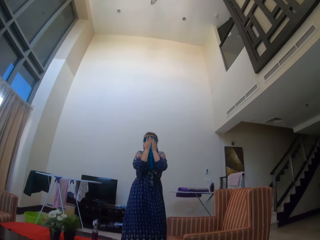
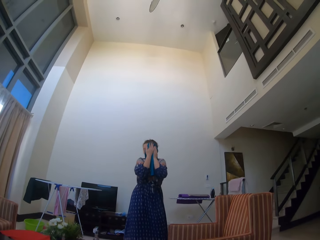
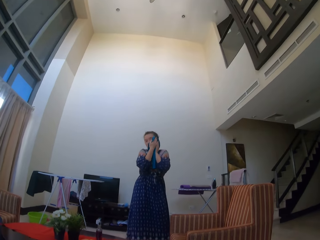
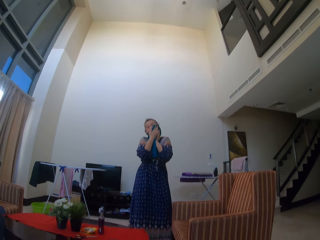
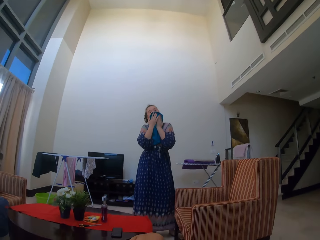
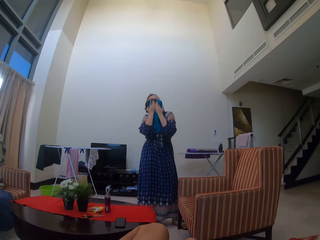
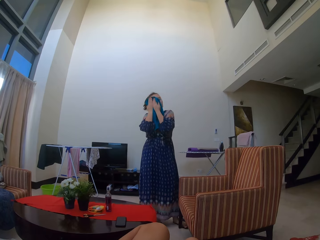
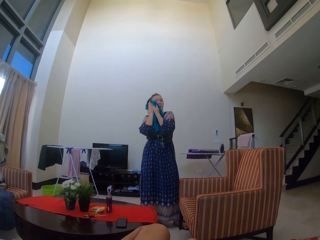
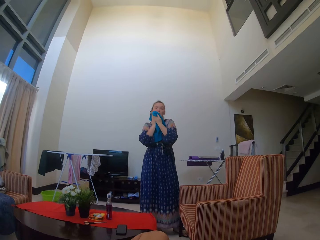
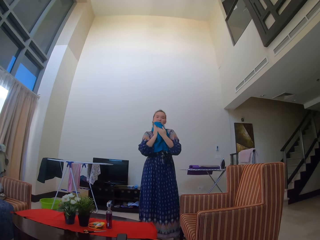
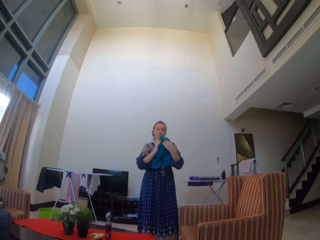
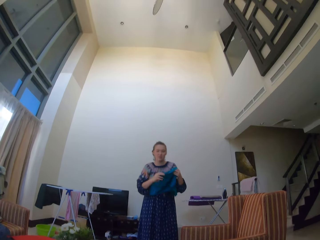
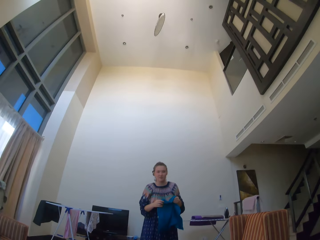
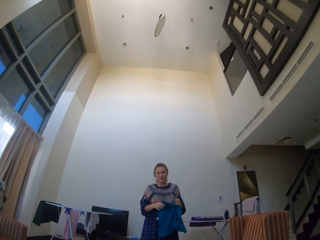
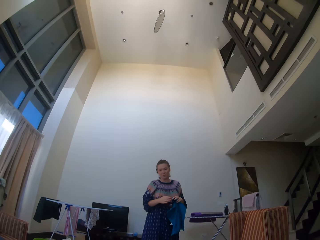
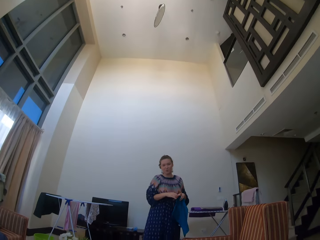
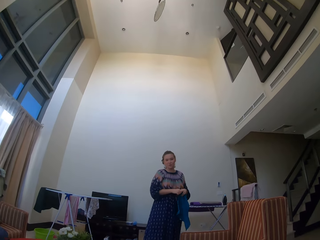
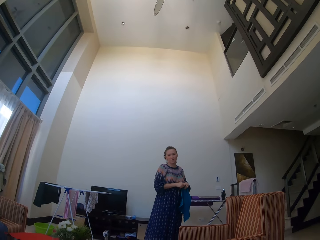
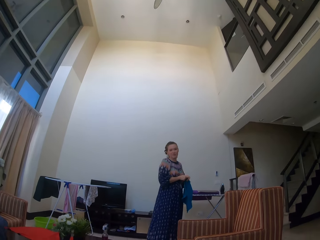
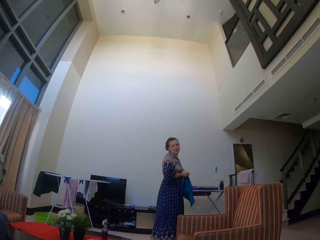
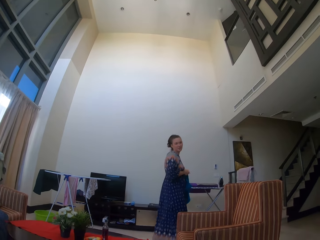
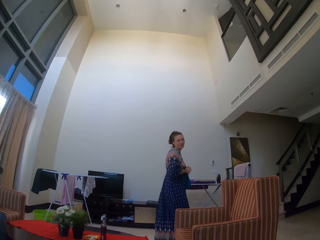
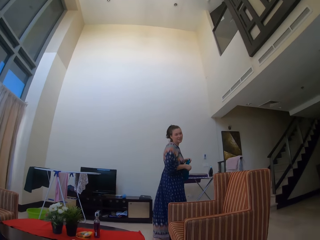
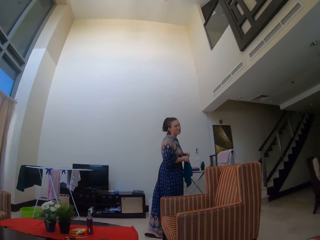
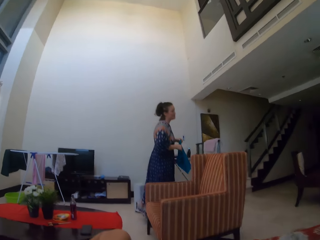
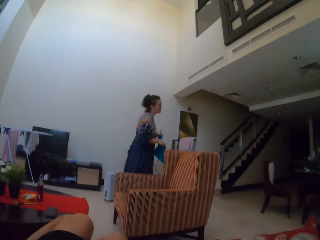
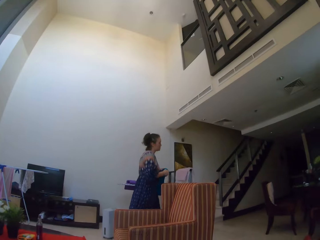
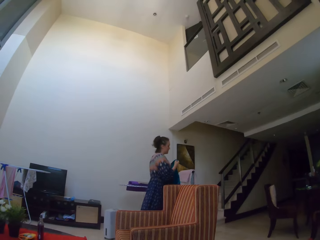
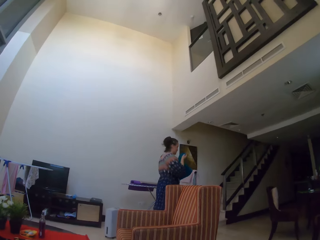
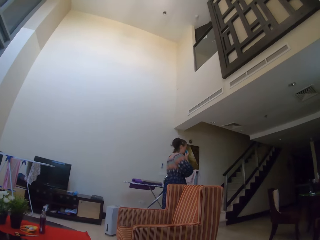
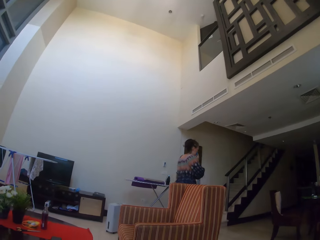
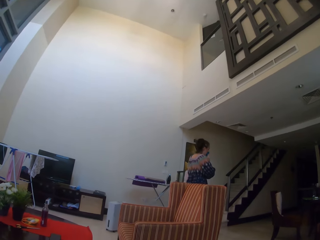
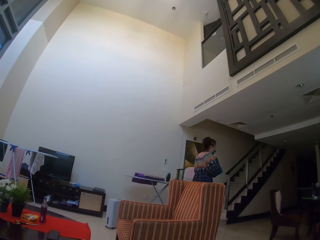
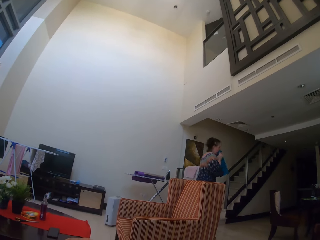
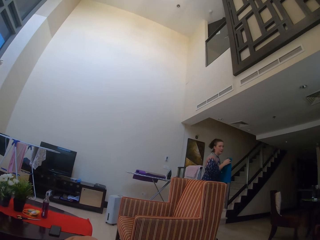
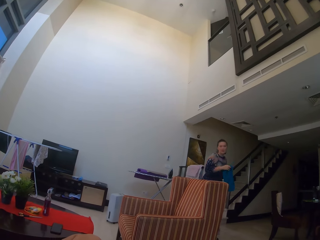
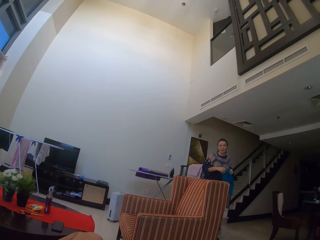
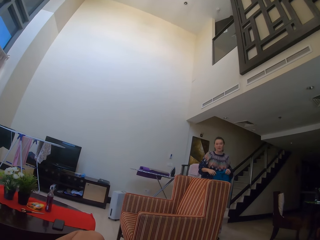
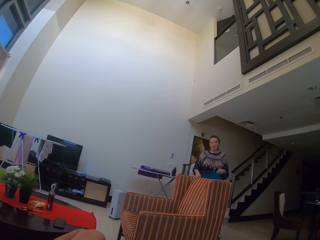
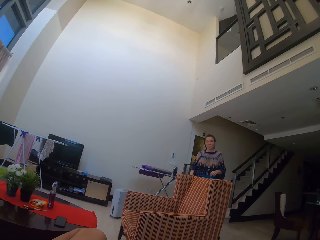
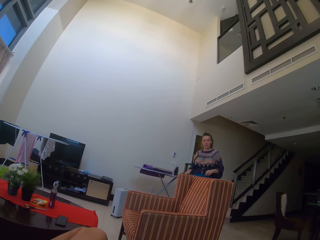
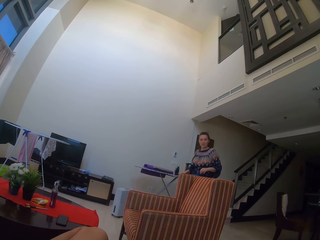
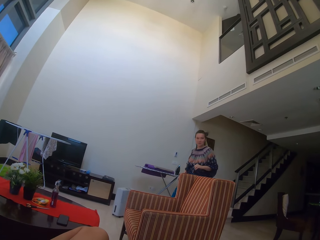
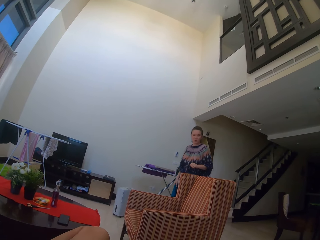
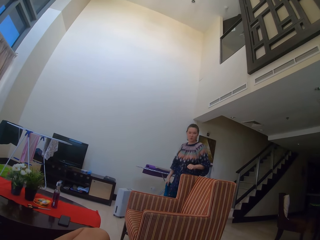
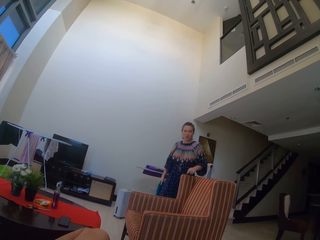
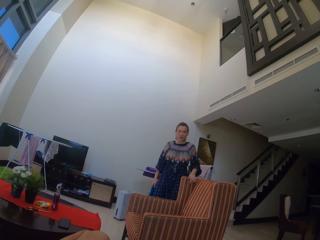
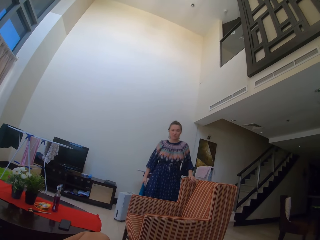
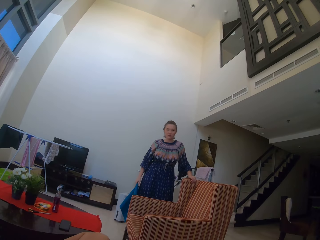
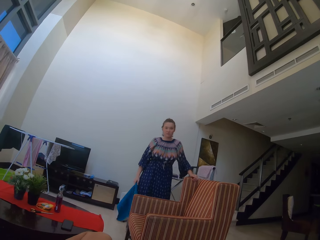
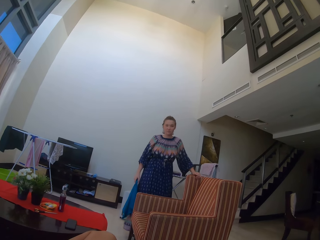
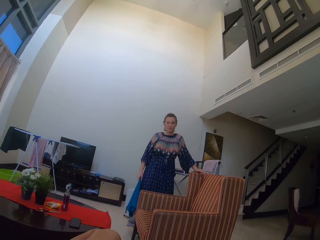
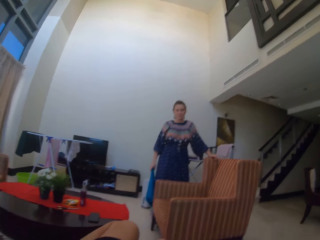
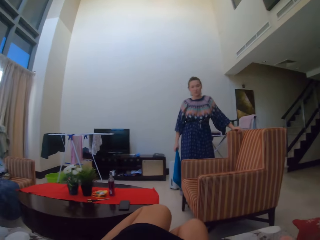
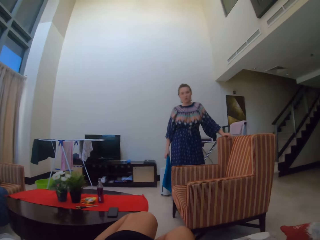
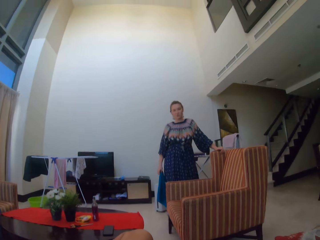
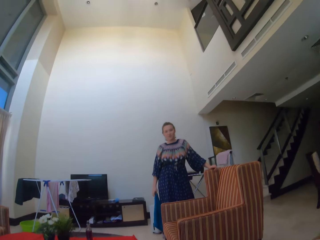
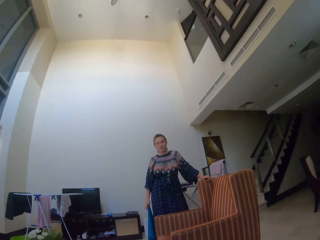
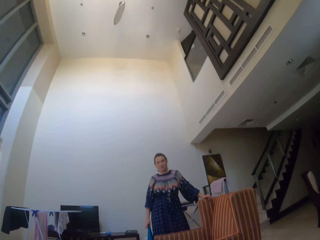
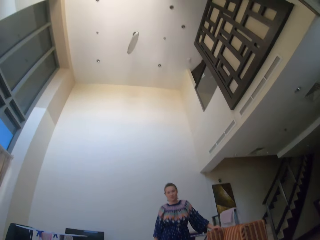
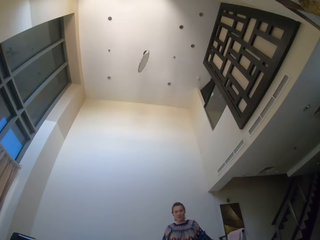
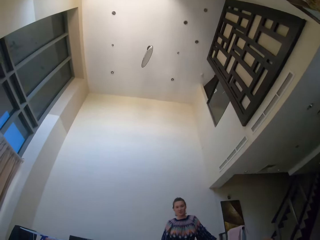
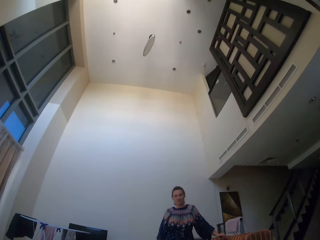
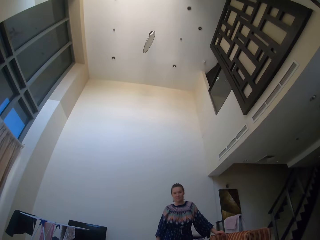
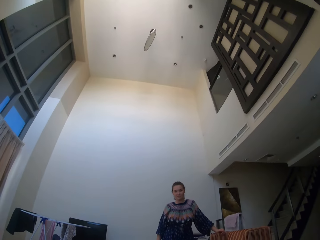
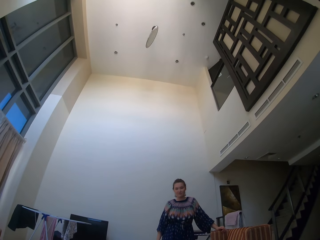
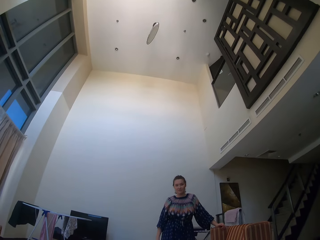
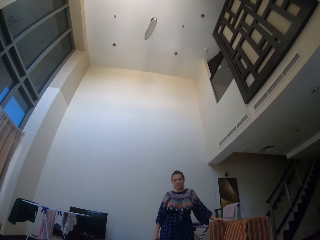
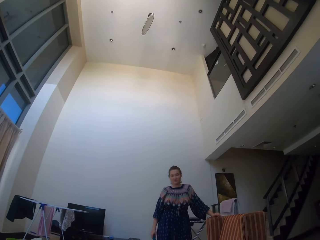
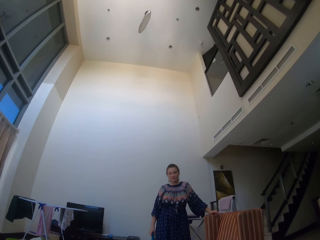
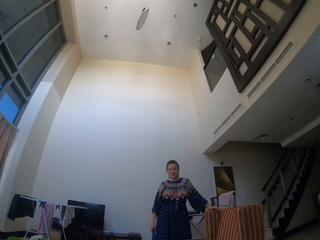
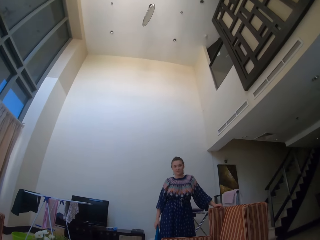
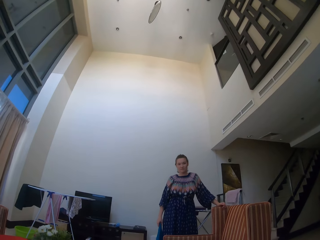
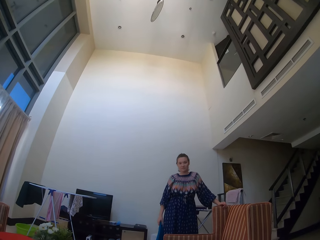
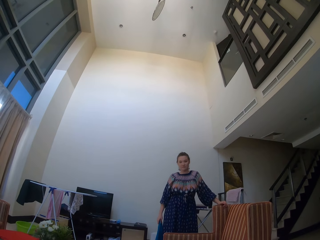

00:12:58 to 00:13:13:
The woman talks to the camera wearer. The camera wearer wipes her face. The woman talks to the camera wearer, holds the hand towel and walks toward the kitchen. The camera wearer talks to the woman. The woman looks at the camera wearer, talks to the camera wearer, puts her hand on the chair and talks to the camera wearer. The camera wearer talks to the woman.

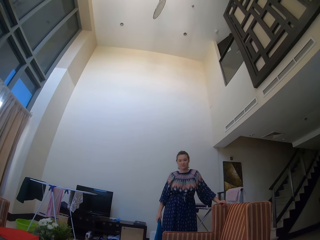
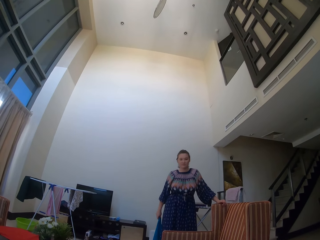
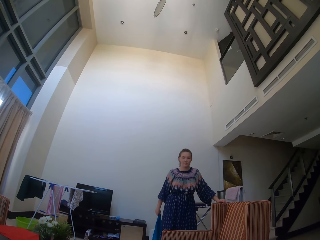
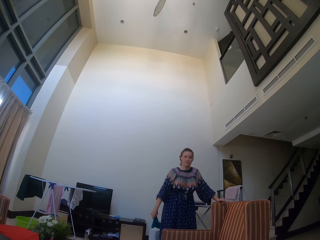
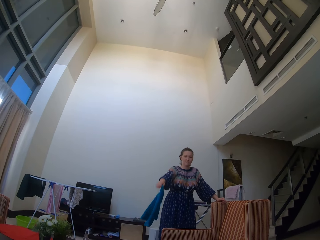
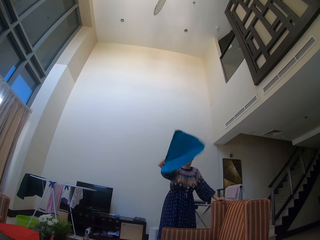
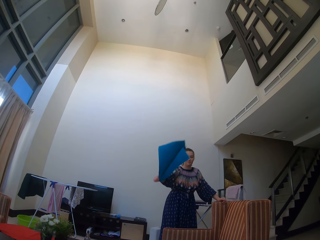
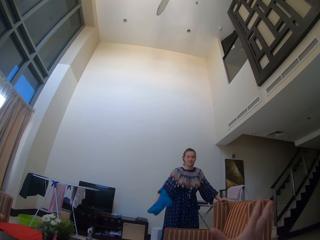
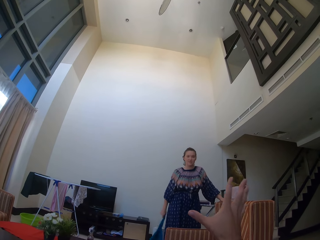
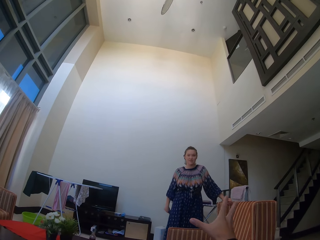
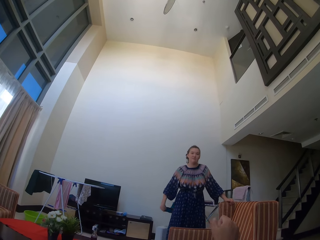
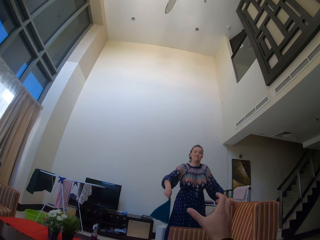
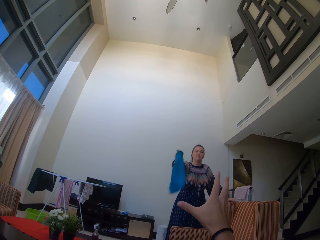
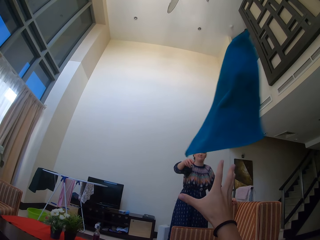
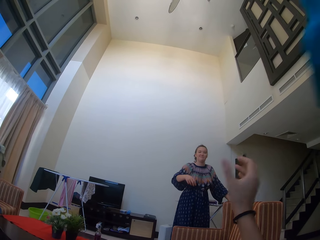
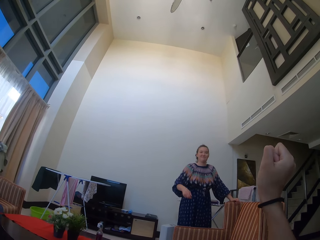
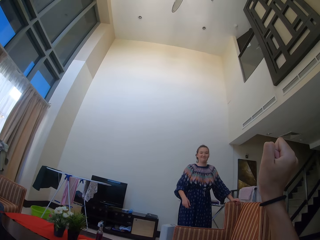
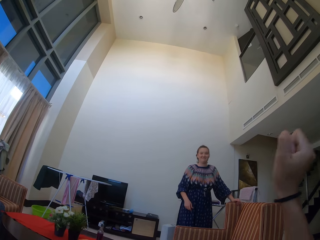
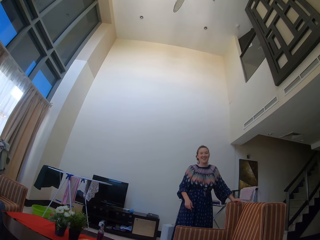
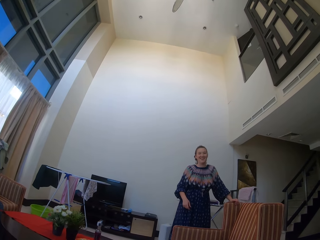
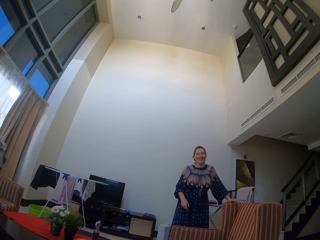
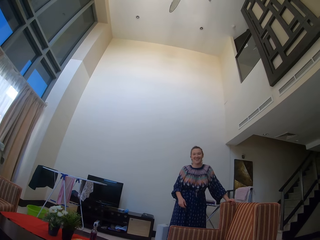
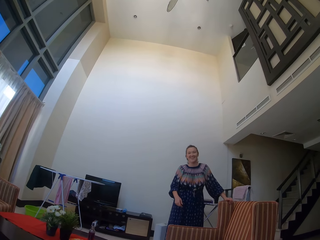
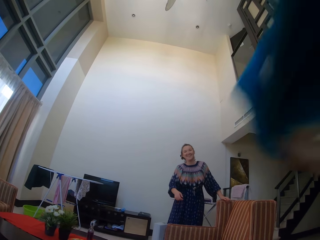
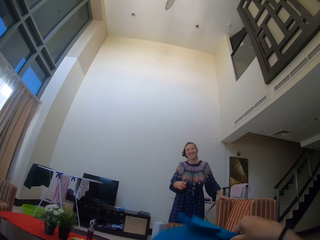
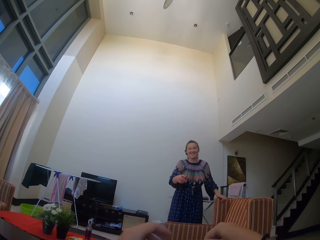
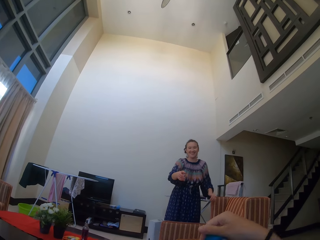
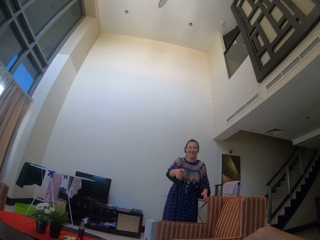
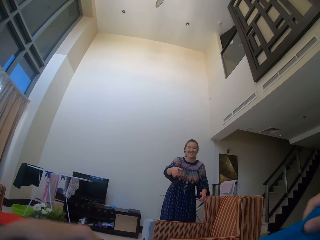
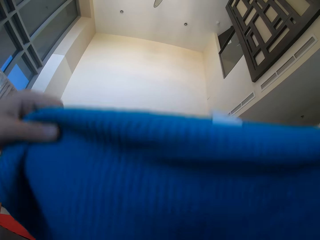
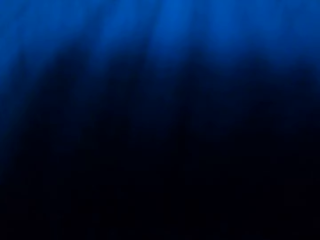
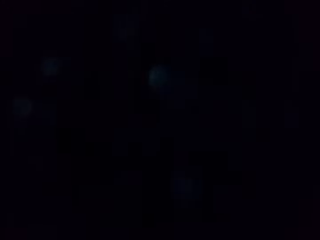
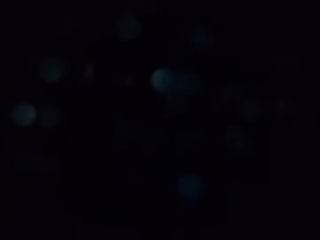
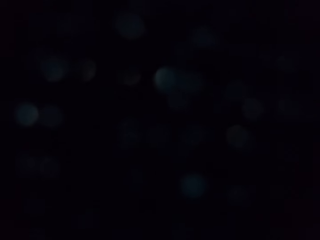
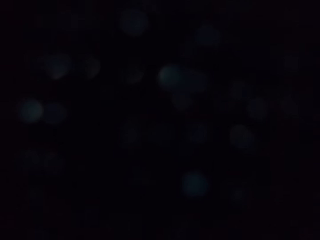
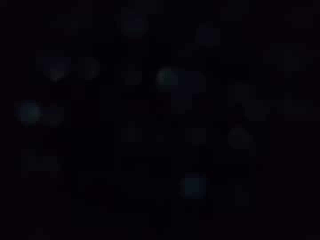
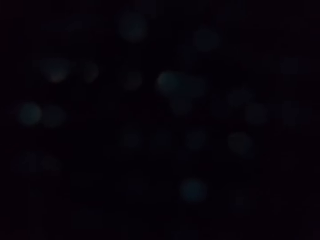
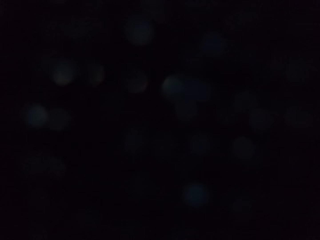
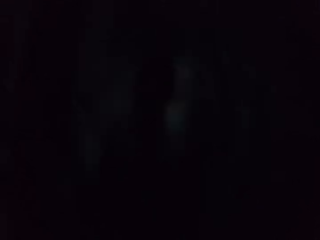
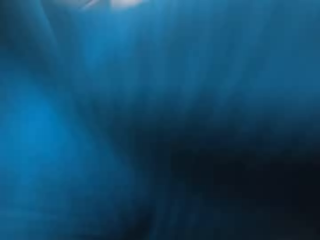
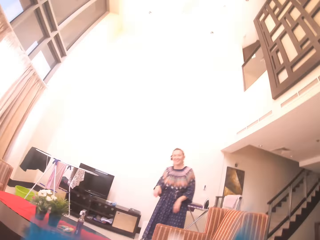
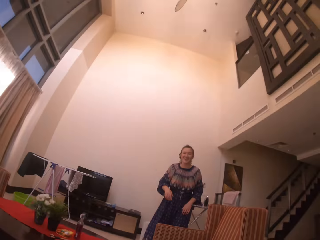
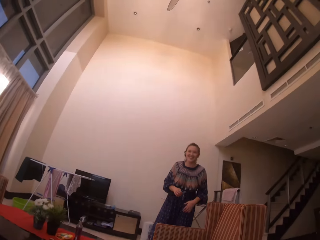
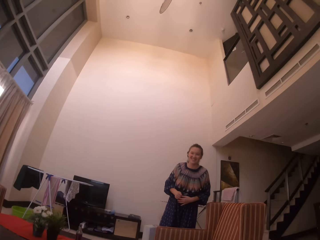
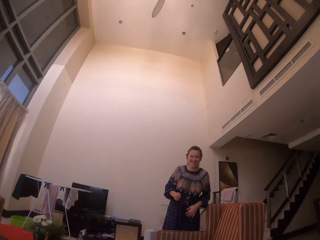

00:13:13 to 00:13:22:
A woman throws the hand towel to the camera wearer. The camera wearer stretches out her hand. She lifts her hand. The woman lifts her hand. The camera wearer holds the hand towel. She covers her face with the towel.
